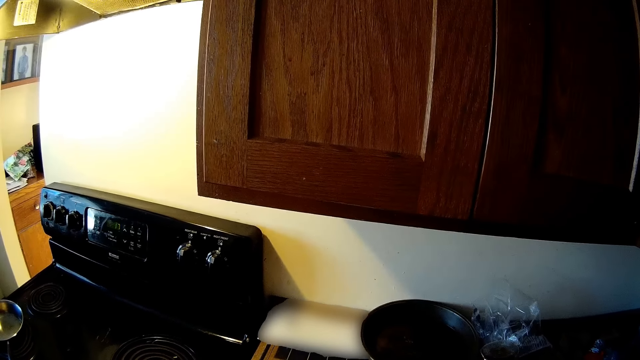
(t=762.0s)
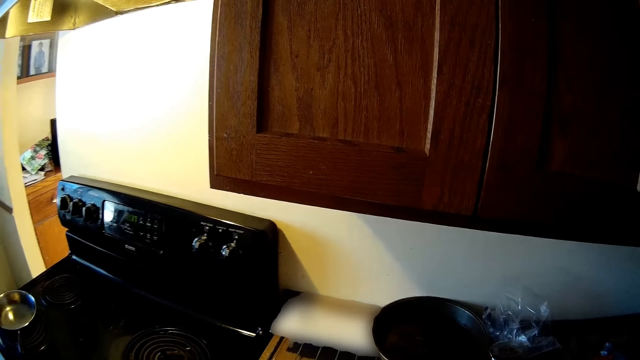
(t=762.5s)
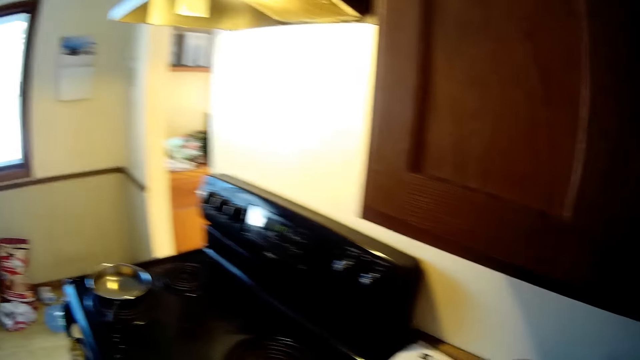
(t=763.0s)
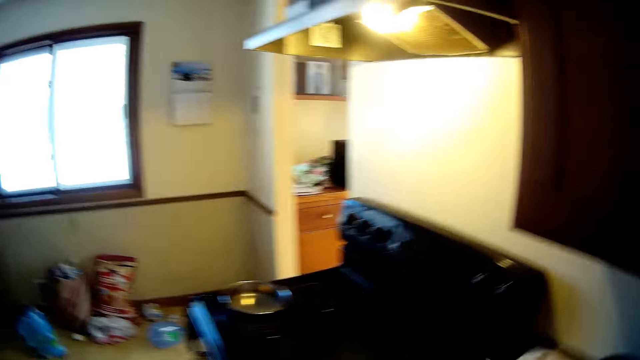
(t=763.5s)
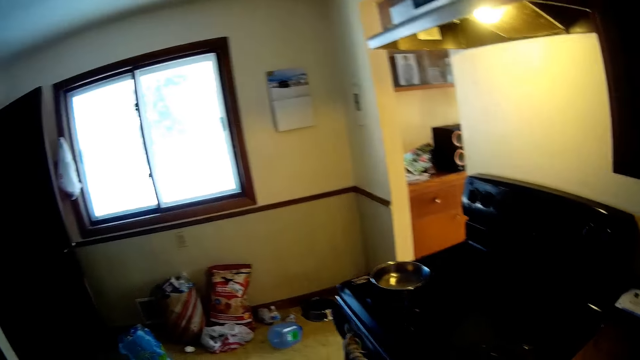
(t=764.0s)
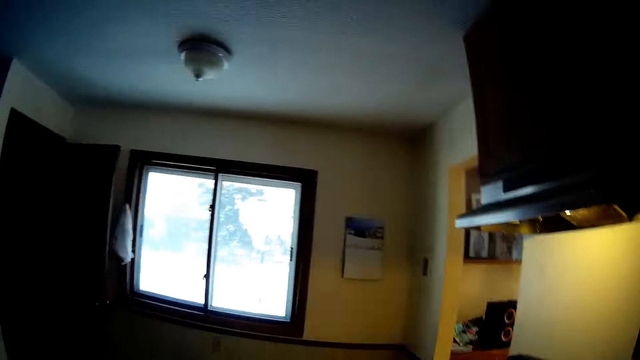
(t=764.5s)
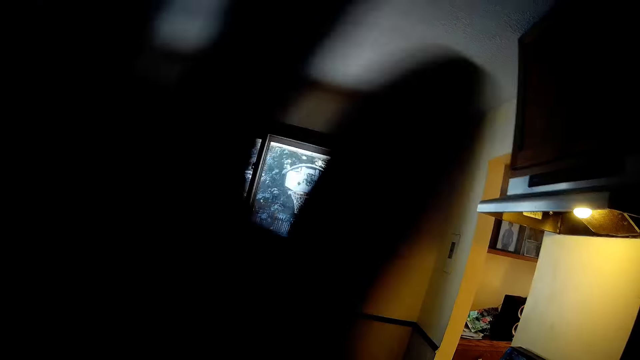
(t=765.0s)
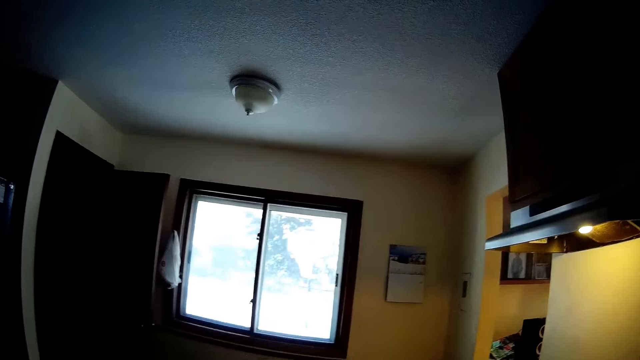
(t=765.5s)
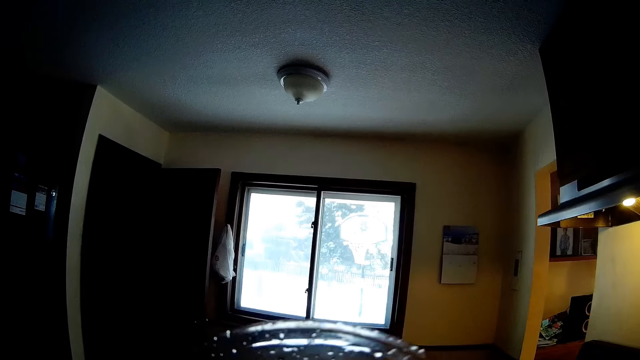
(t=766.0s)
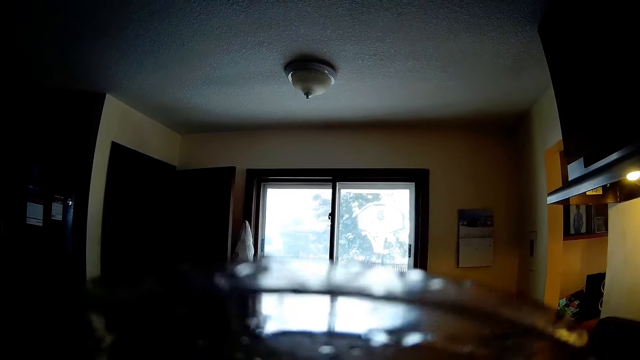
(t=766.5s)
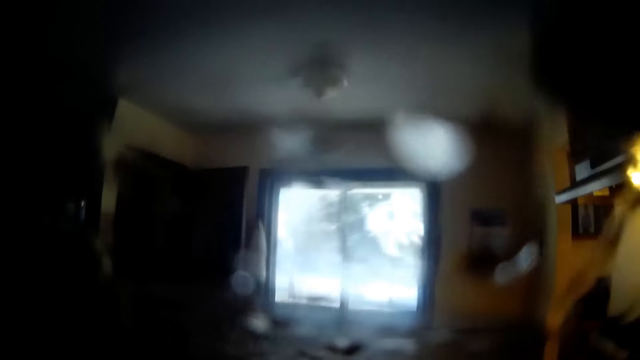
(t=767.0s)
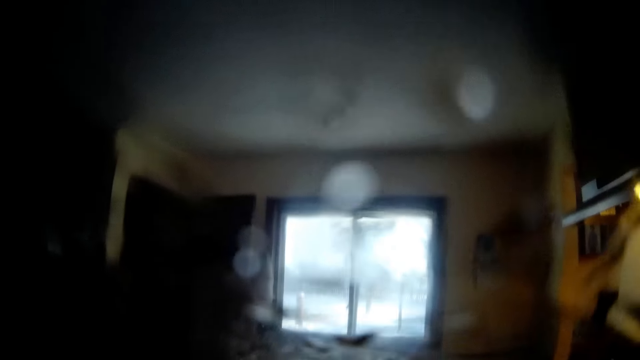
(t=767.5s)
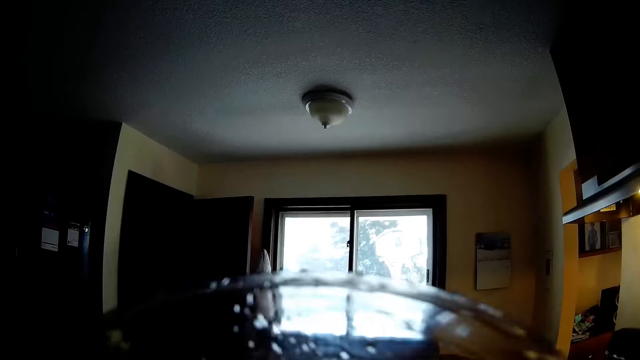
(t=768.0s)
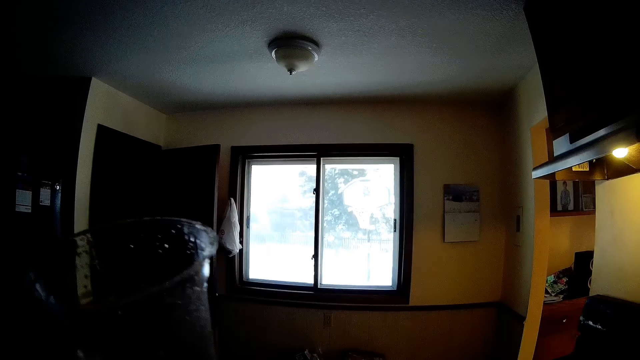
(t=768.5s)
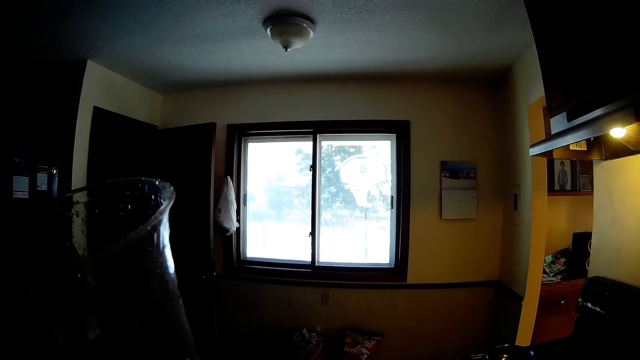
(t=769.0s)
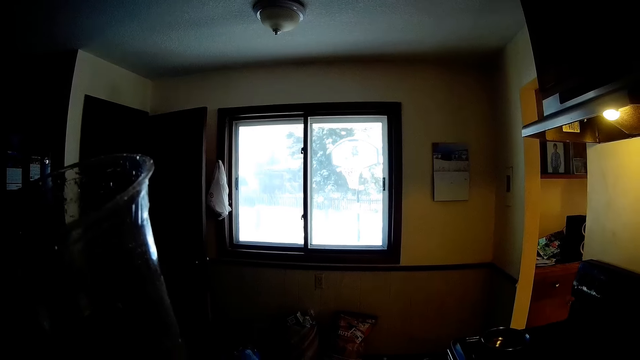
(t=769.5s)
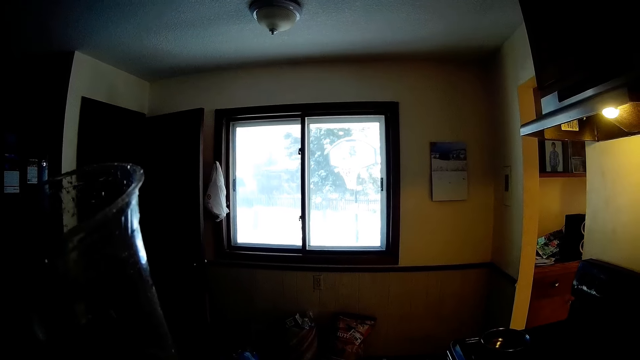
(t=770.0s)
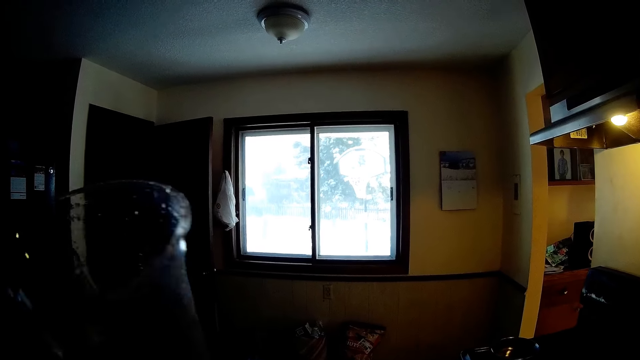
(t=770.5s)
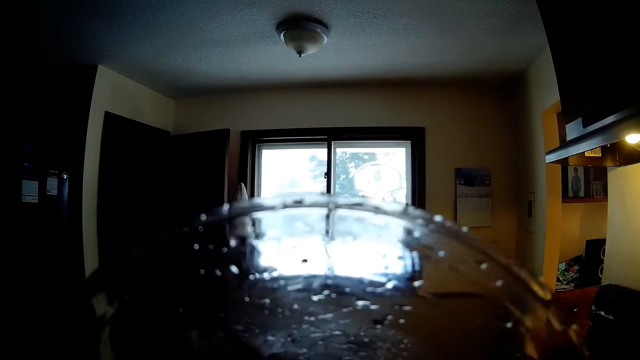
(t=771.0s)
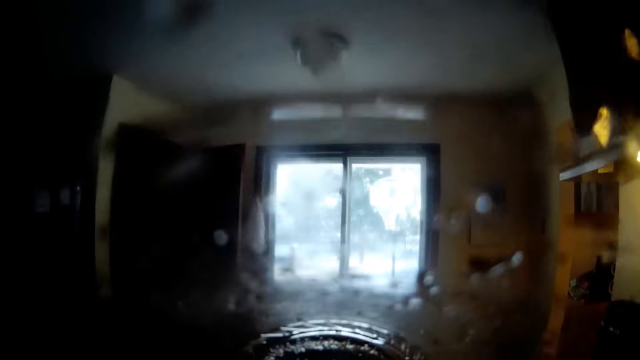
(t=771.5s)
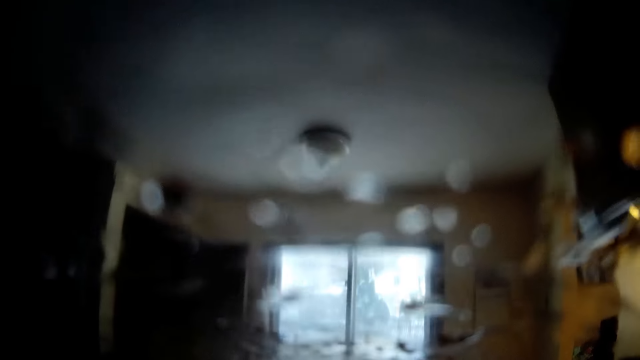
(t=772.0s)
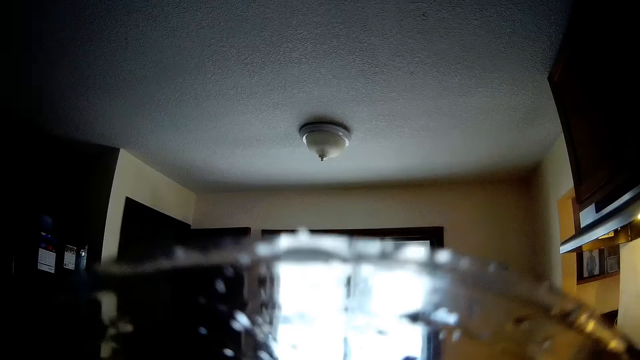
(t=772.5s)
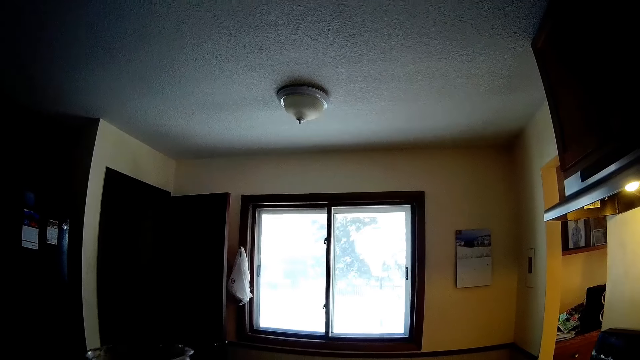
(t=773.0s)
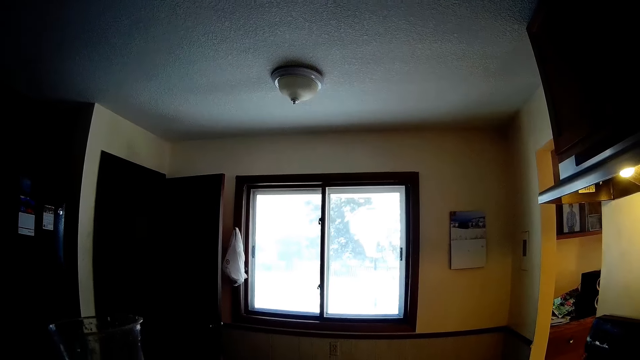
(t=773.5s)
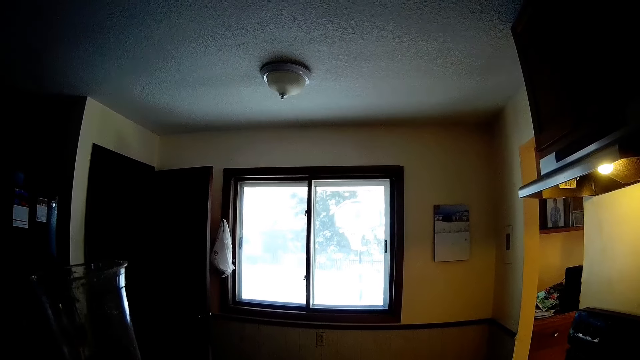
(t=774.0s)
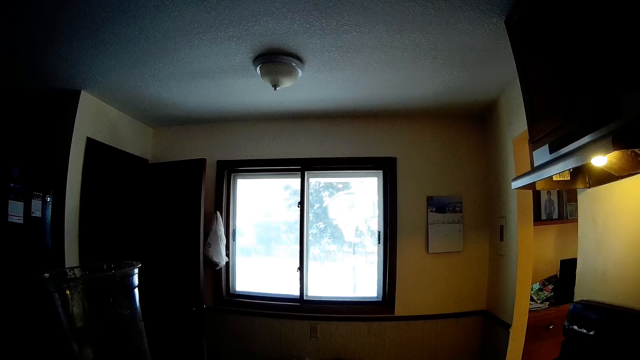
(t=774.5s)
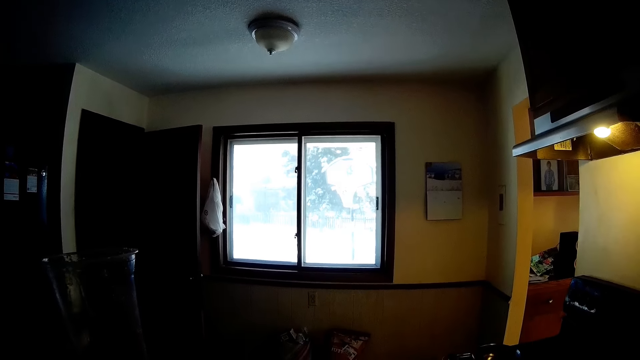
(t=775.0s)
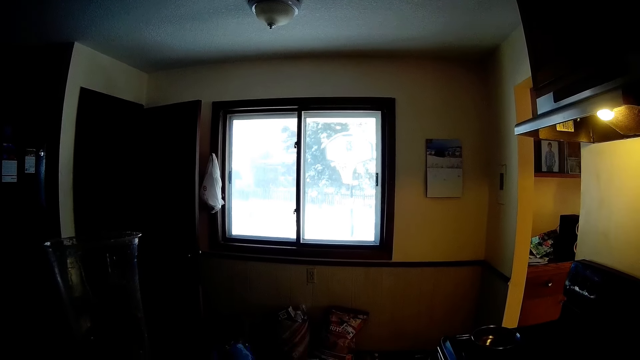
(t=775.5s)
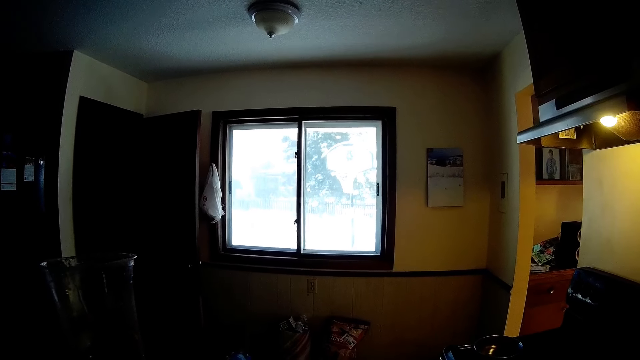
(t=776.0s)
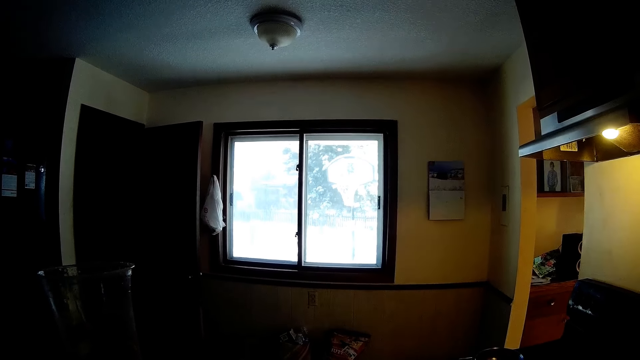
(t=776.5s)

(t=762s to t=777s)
The camera wearer drinks water from a glass container in her left hand. She drinks from the glass container in her left hand. She looks around. She holds up the glass container in her left hand.

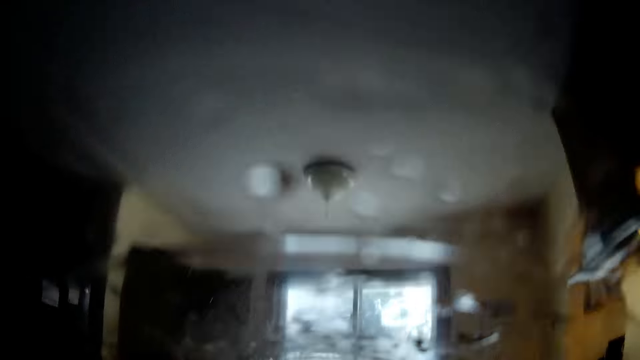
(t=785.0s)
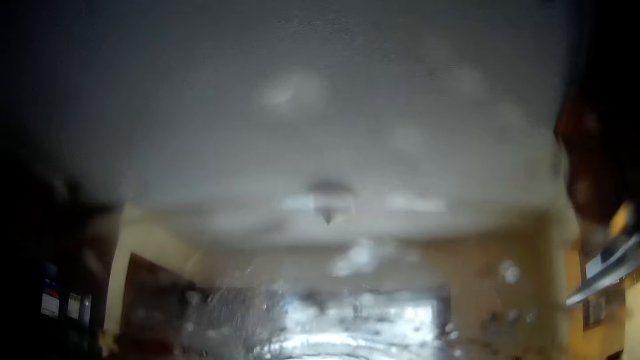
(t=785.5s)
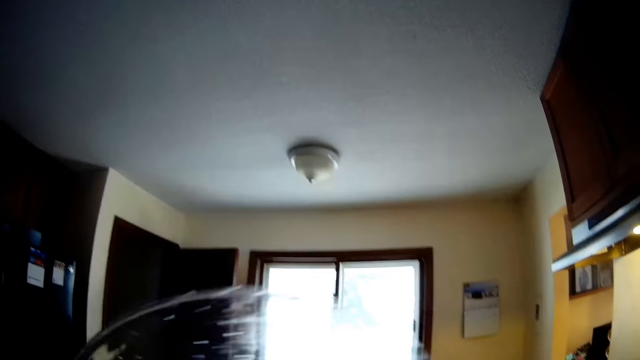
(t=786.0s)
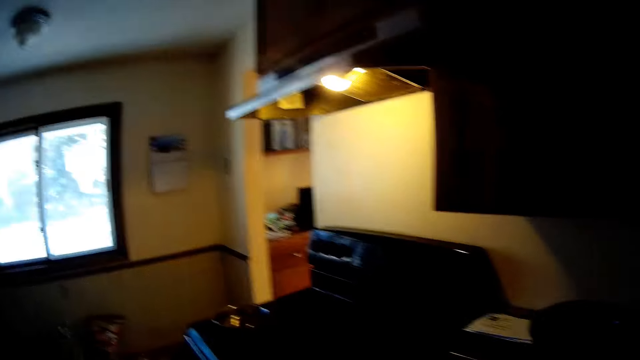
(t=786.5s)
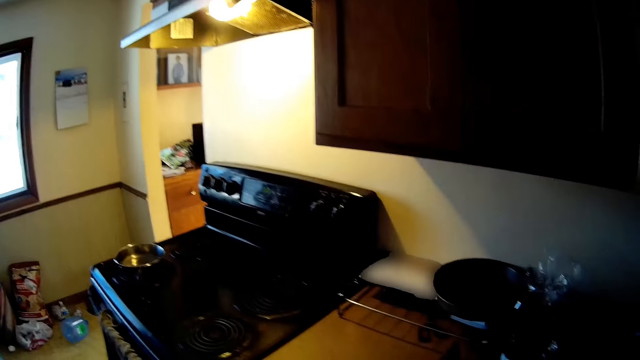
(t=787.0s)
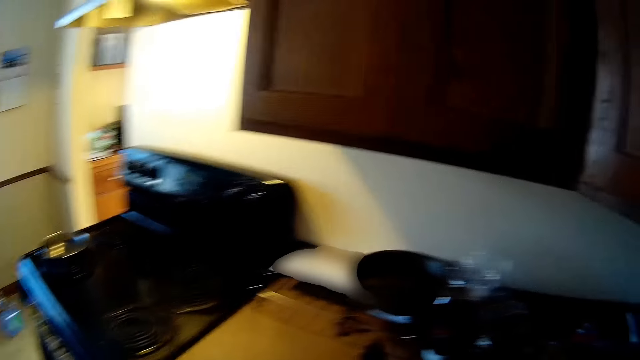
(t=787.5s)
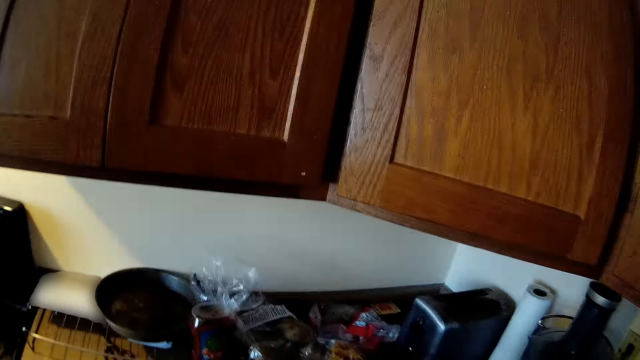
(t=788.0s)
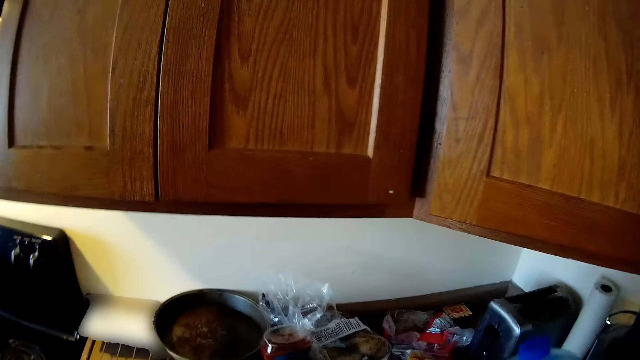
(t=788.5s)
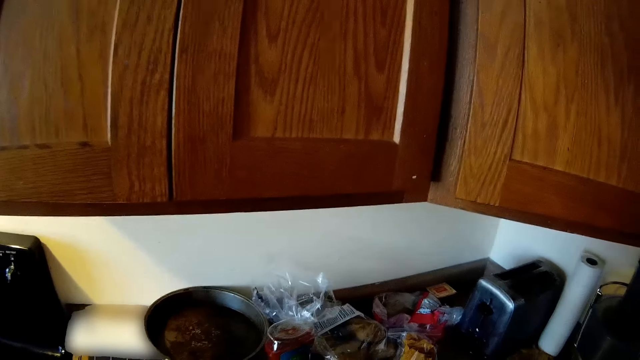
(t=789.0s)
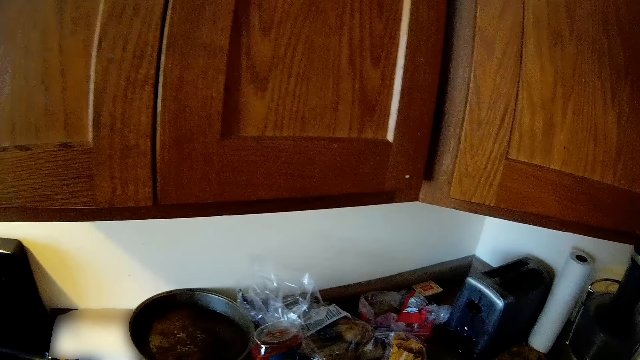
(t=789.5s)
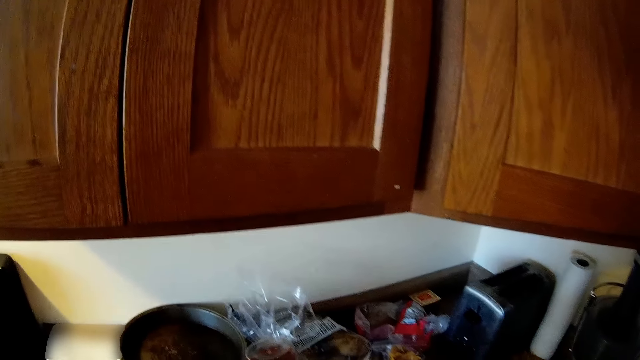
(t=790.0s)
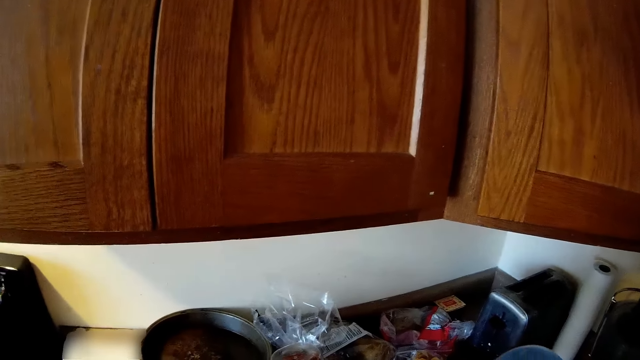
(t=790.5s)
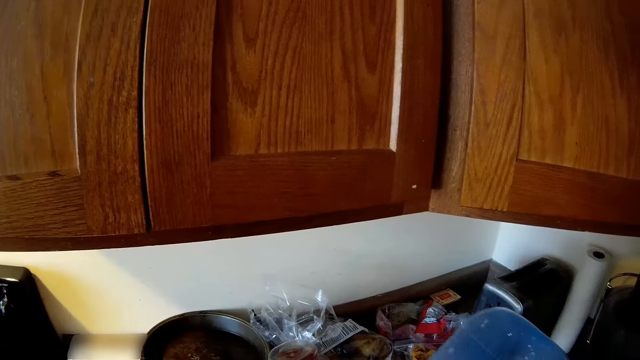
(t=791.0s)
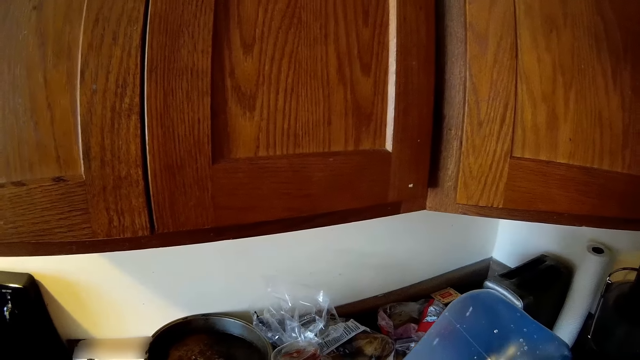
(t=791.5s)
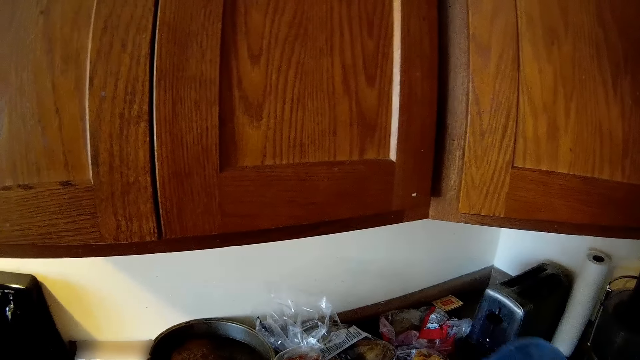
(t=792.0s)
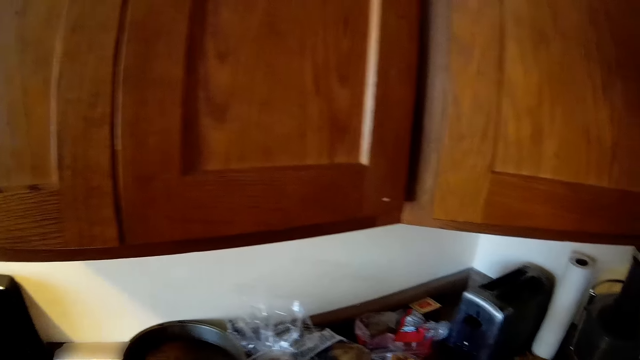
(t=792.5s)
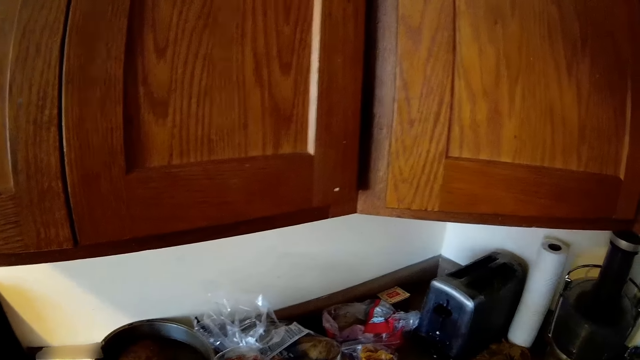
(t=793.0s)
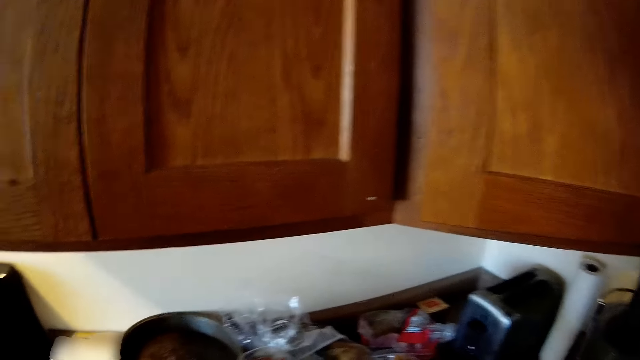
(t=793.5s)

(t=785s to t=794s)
The camera wearer drinks water from the glass container in her left hand. She looks around. She picks up a bottle.
